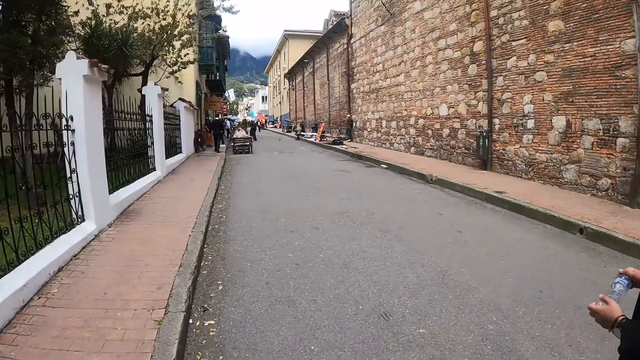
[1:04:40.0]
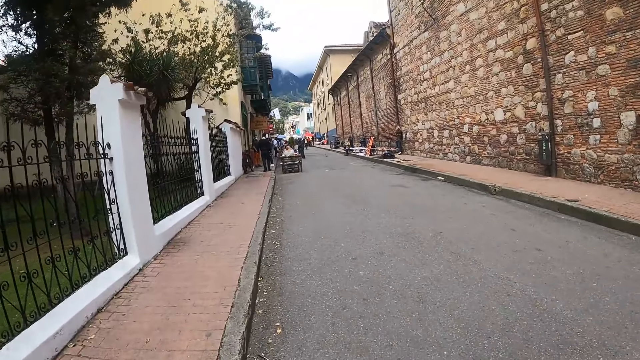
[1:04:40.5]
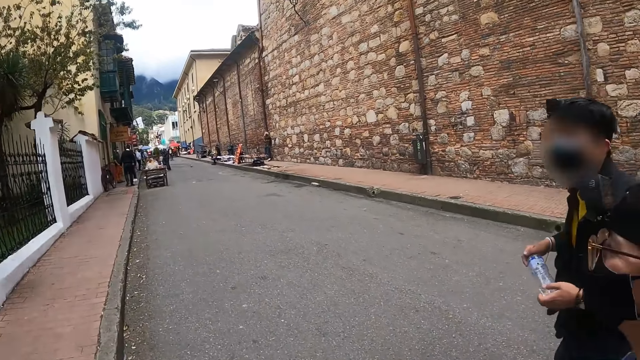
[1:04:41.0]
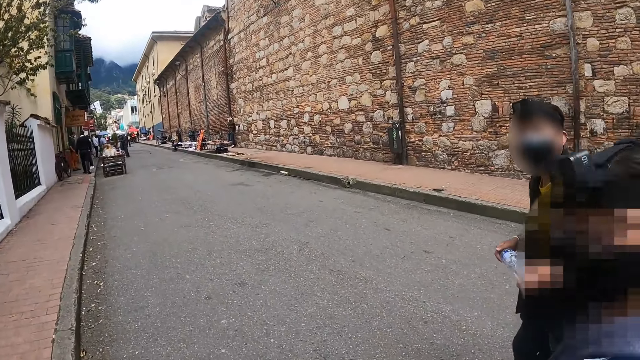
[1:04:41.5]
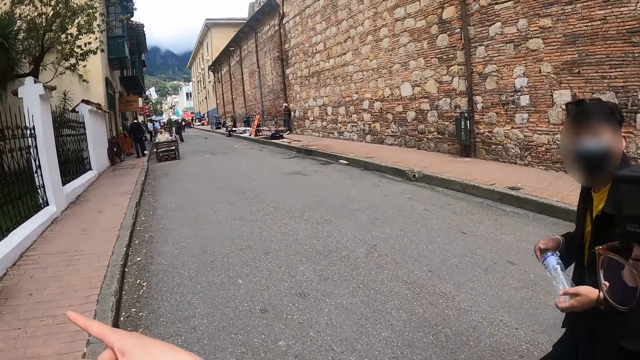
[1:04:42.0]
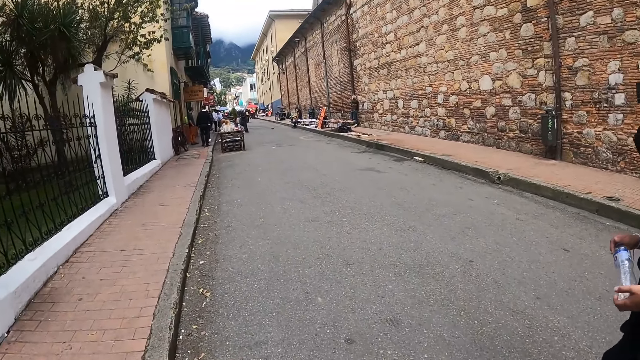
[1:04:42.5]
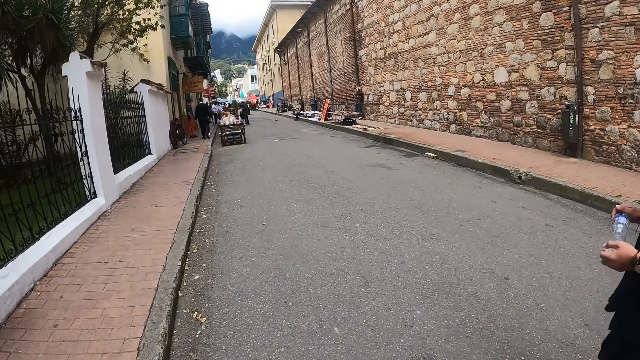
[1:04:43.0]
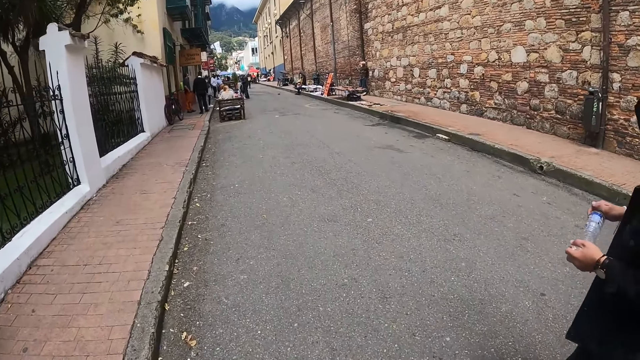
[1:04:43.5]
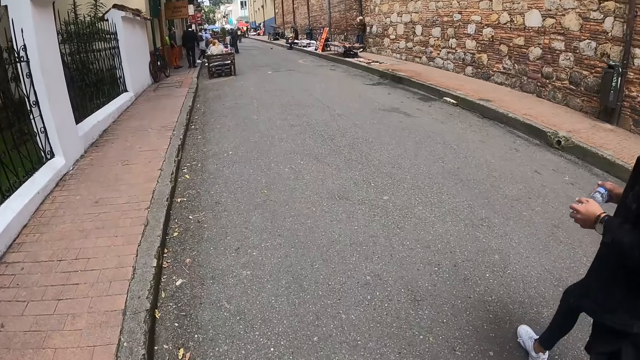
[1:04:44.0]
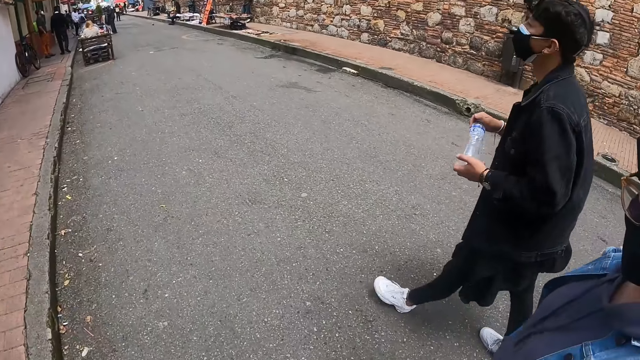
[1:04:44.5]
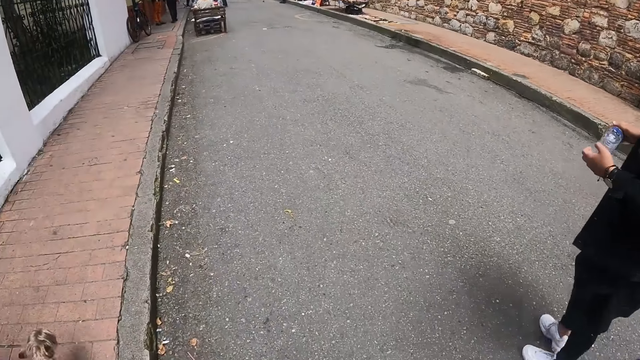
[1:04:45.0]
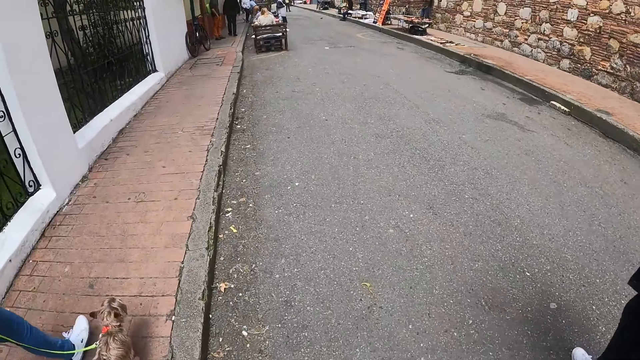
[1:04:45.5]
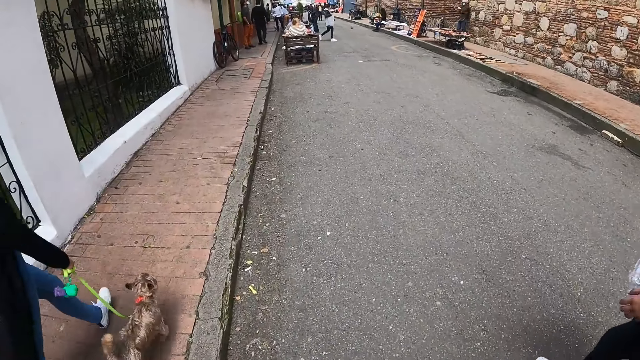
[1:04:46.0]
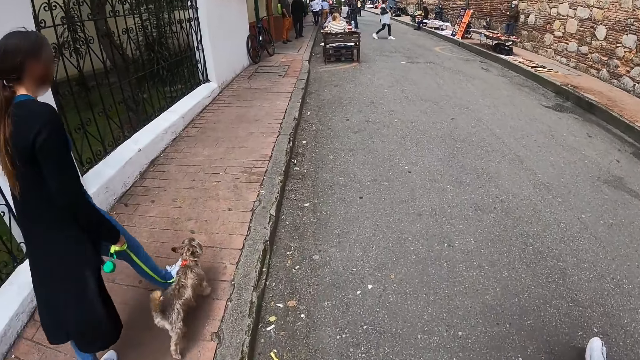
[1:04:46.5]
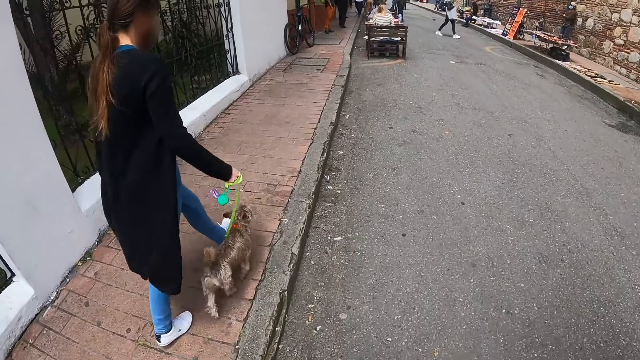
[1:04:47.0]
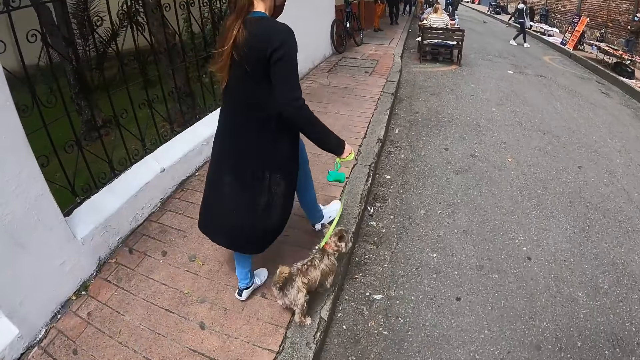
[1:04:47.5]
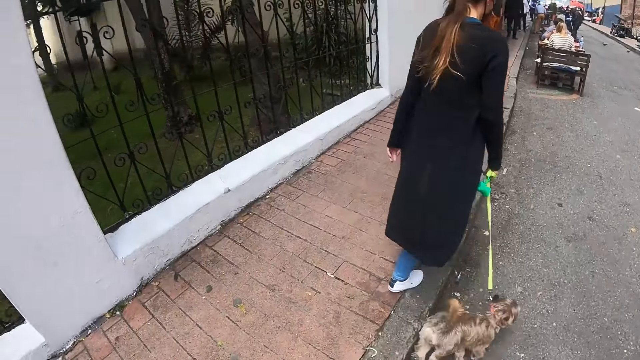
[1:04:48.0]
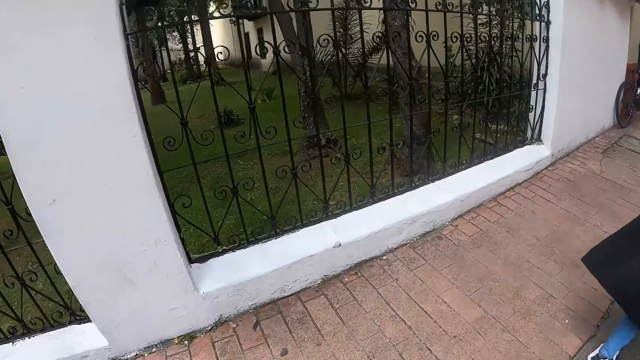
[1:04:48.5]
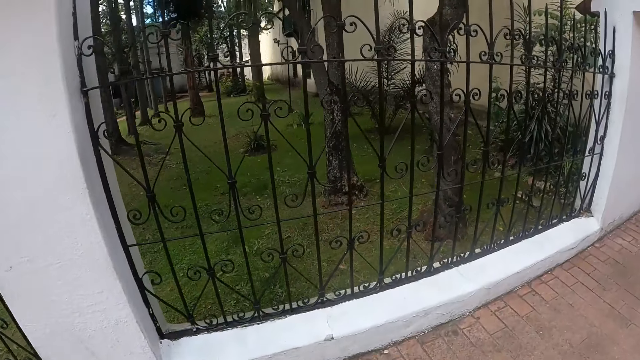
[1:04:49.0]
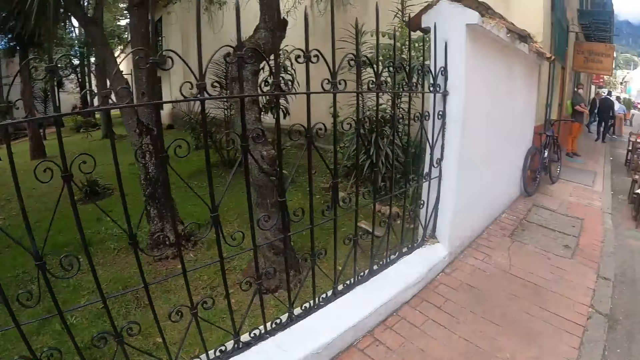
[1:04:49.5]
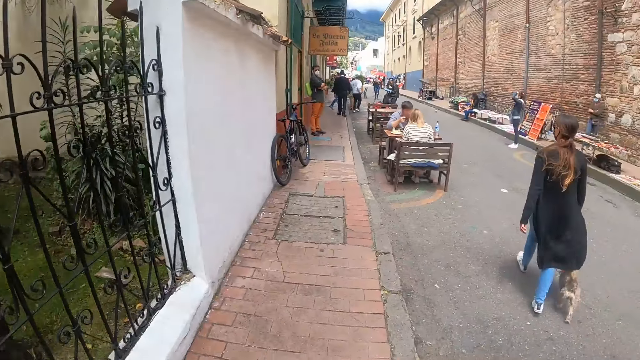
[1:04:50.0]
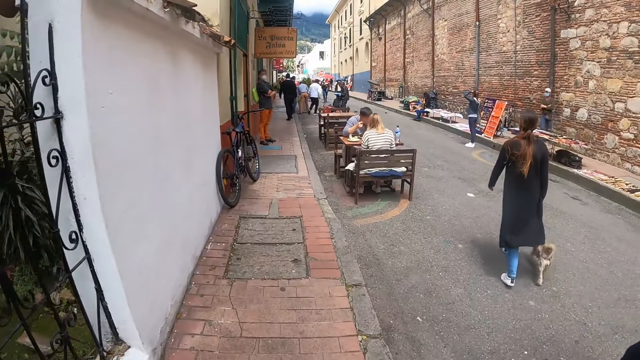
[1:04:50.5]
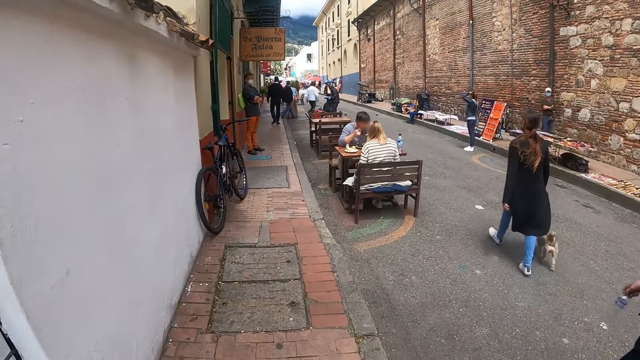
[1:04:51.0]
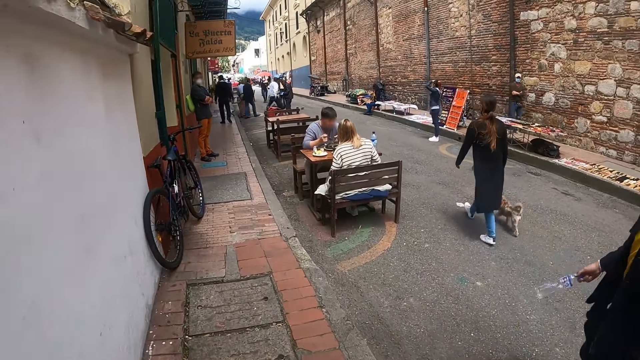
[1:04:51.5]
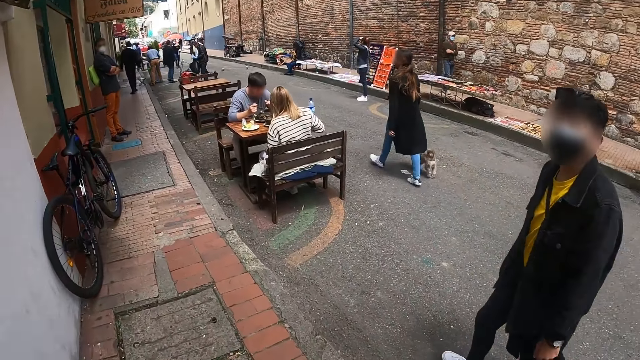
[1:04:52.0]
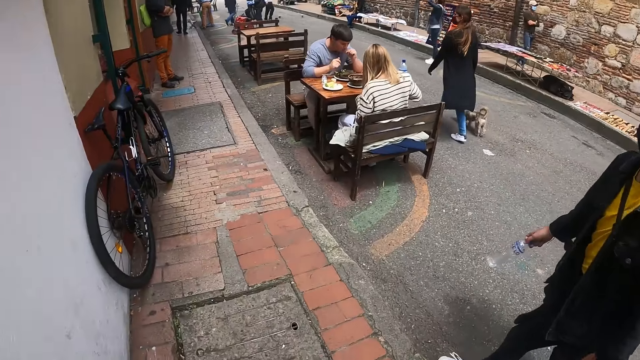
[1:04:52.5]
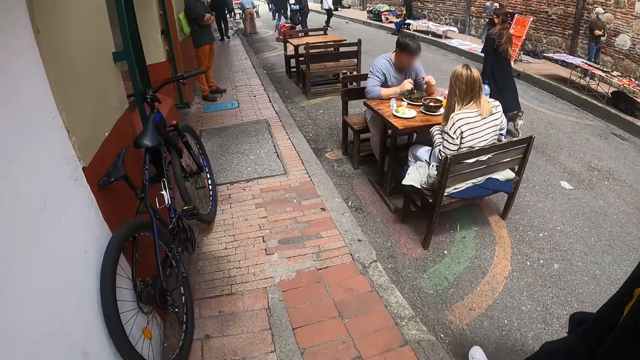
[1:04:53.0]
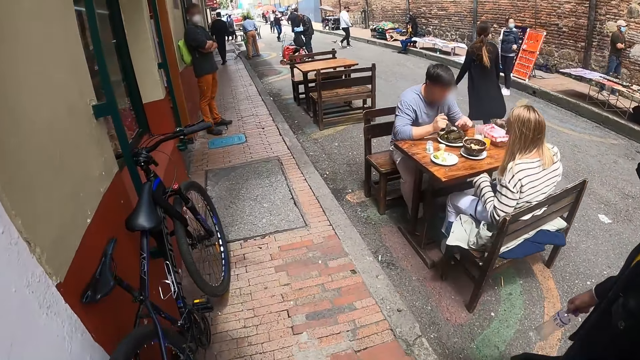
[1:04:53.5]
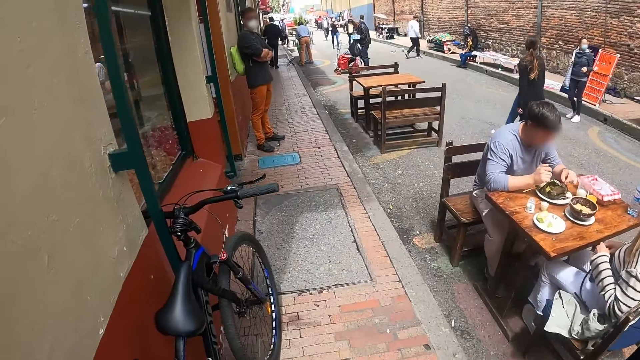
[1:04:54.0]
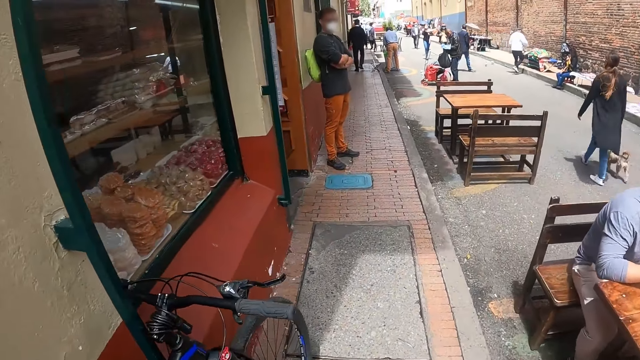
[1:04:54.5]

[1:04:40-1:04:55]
The camera wearer converses with two people. They walk on the road. They stare at the building. They walk on the road.

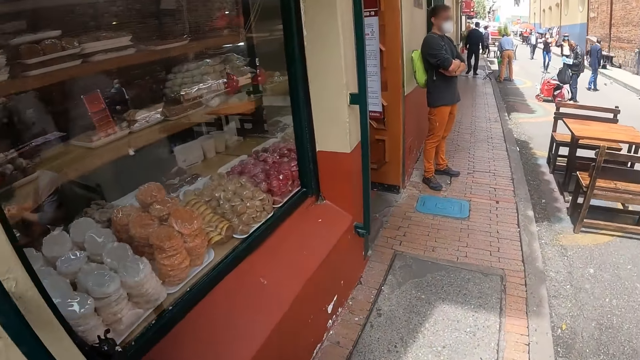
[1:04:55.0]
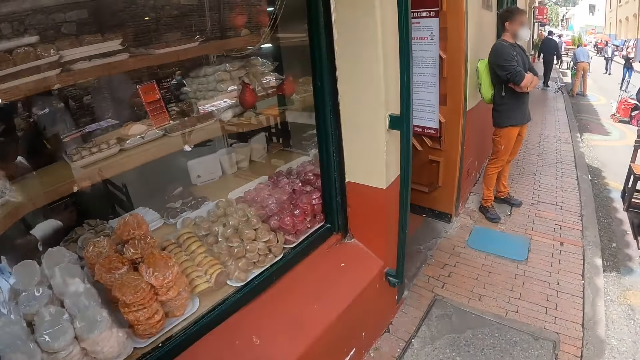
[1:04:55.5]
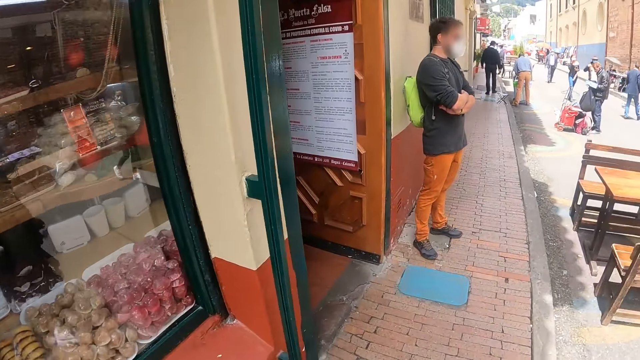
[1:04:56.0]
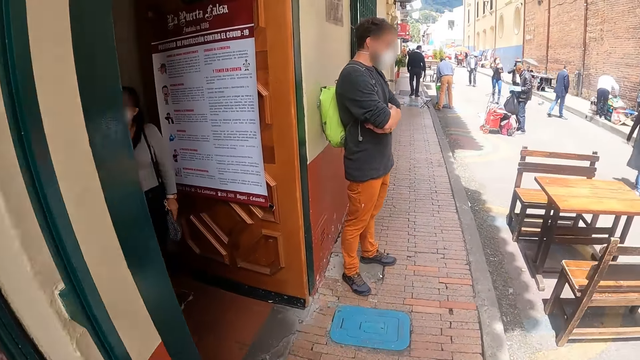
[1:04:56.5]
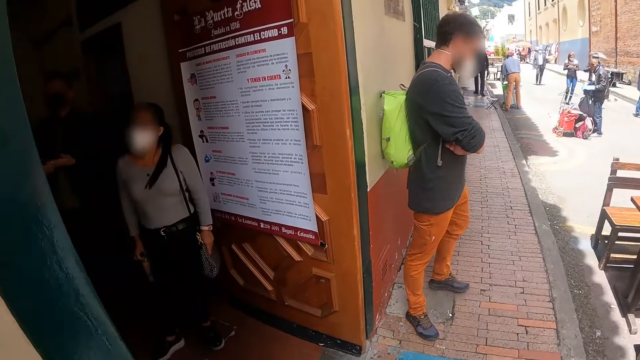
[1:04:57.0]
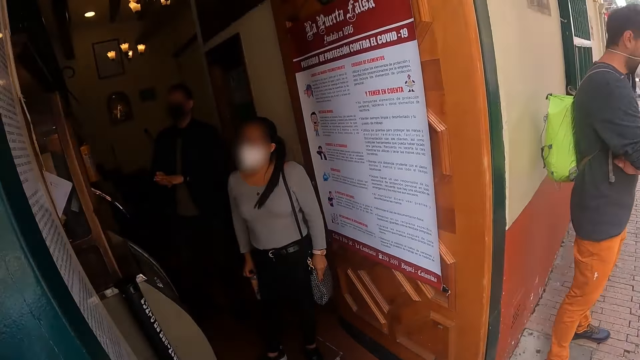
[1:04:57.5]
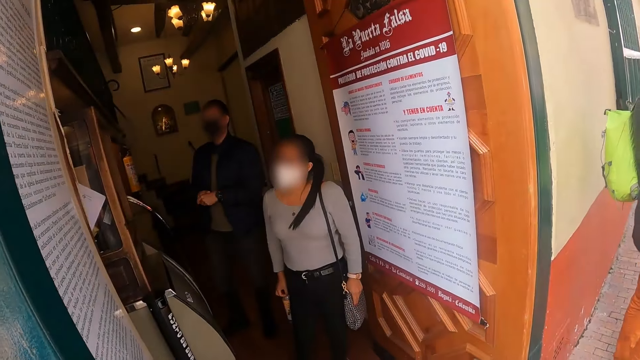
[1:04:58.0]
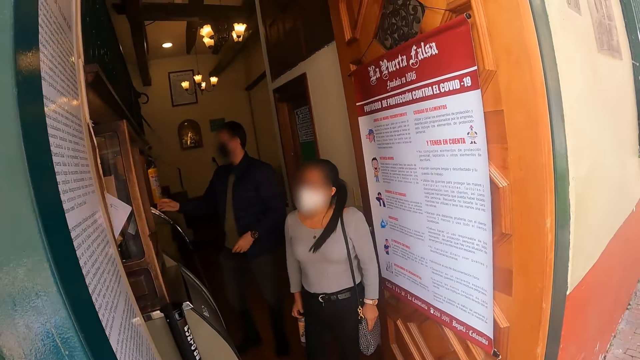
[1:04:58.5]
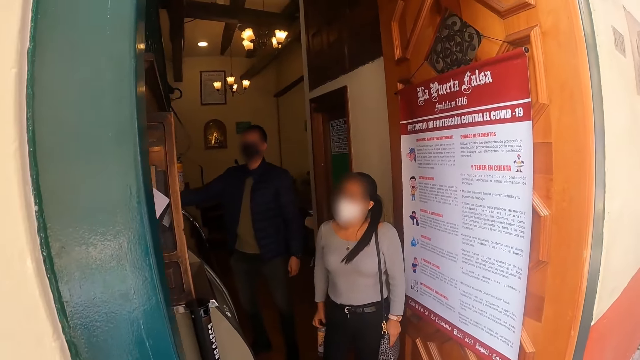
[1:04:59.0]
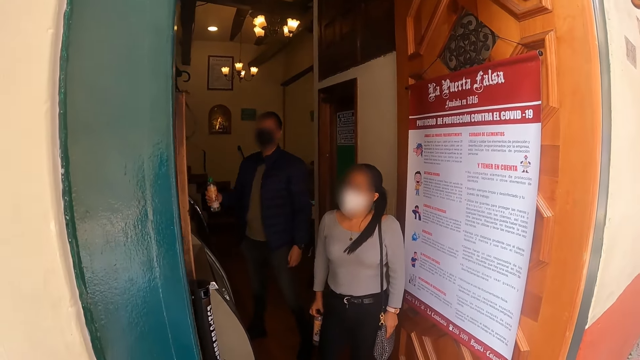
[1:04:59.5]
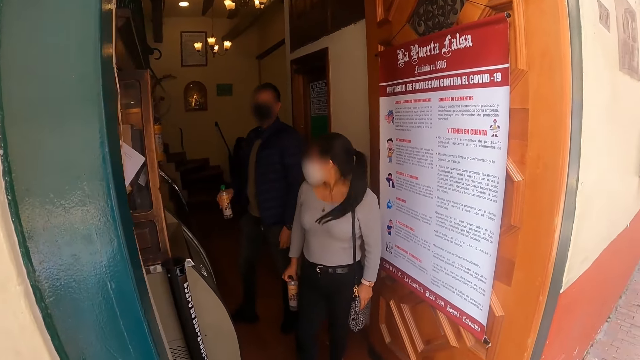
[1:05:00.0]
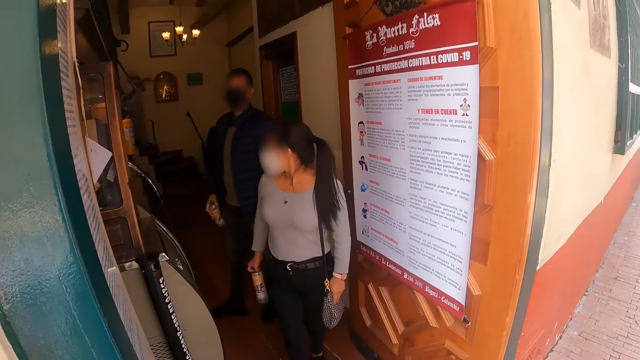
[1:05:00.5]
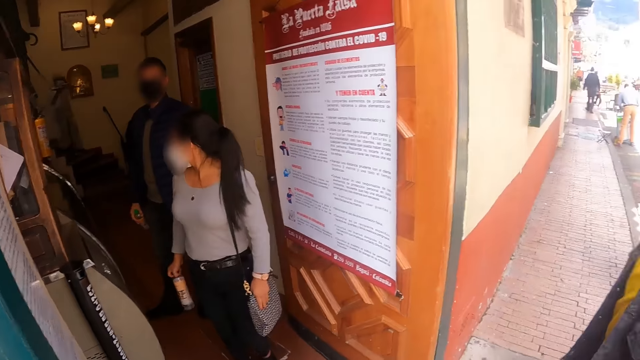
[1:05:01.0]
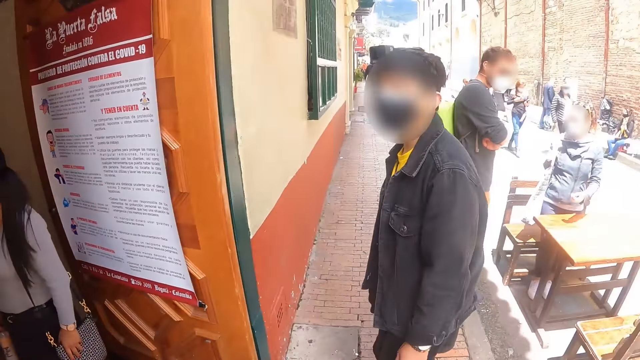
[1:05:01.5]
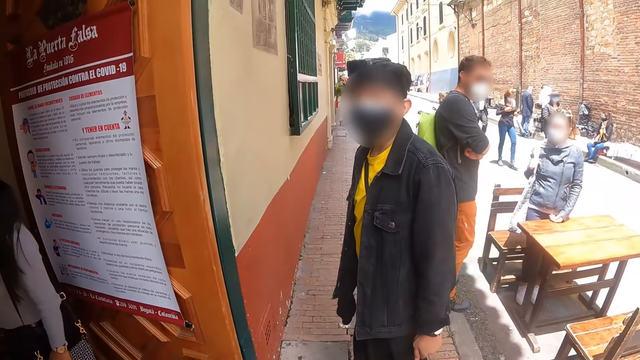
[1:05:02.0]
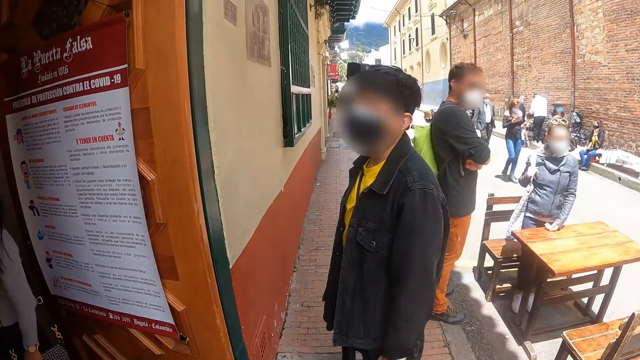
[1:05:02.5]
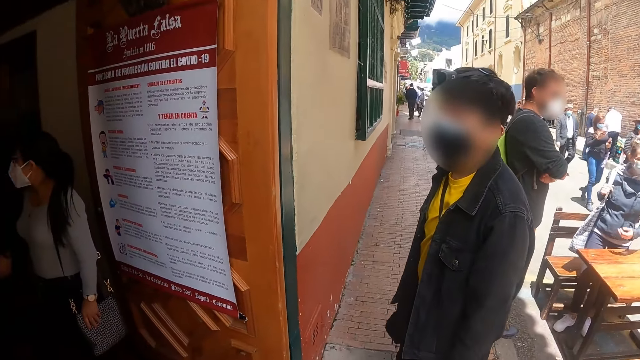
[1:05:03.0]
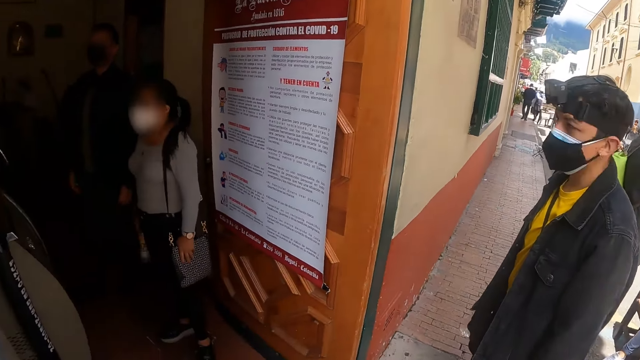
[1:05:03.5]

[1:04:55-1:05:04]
The camera wearer stares at the house. They look at a person and another person. The first person picks up a bottle from the counter. The camera wearer looks around and converses with a man.
